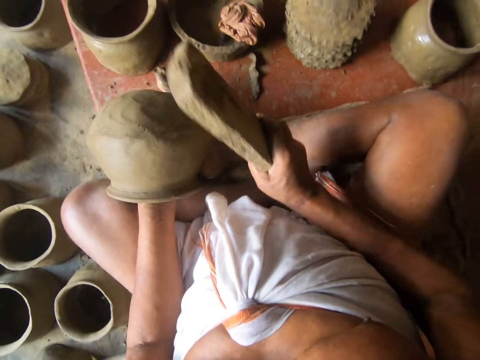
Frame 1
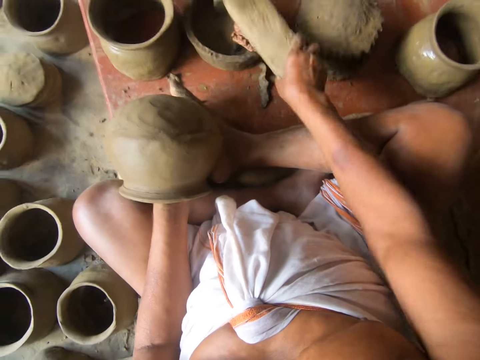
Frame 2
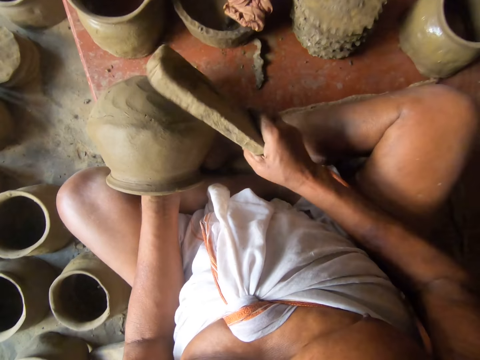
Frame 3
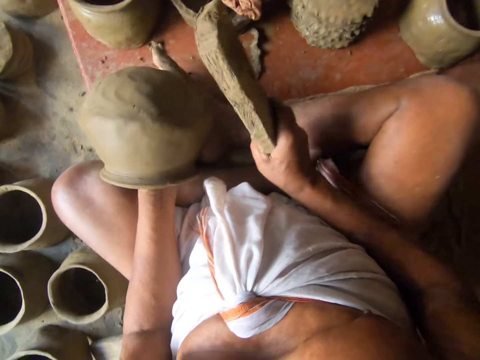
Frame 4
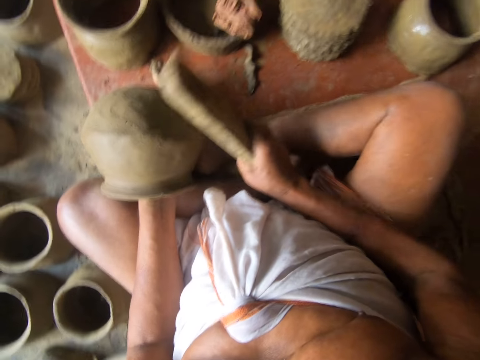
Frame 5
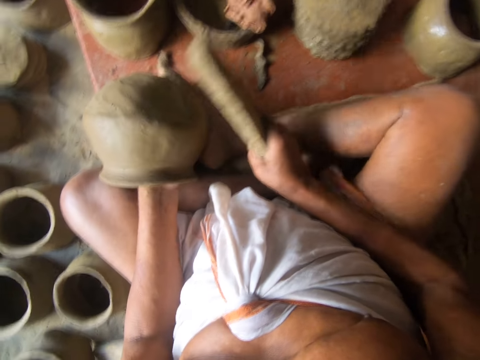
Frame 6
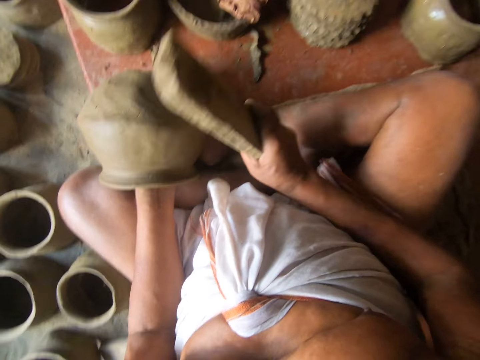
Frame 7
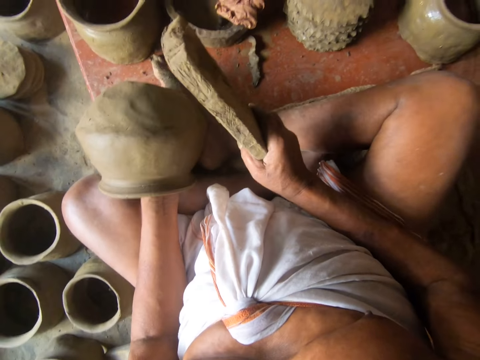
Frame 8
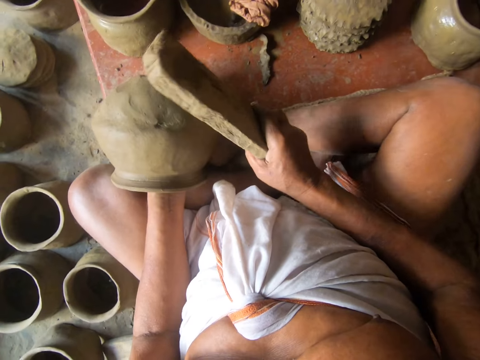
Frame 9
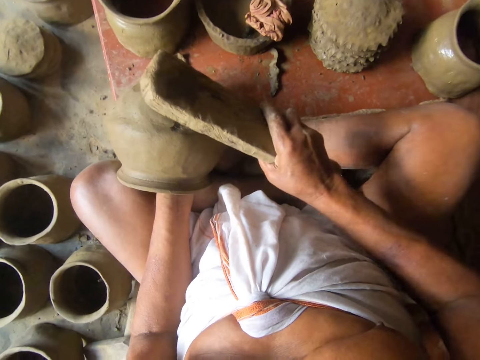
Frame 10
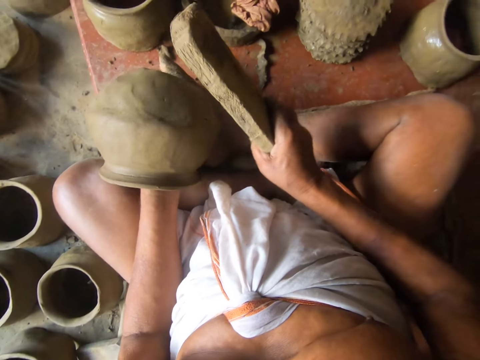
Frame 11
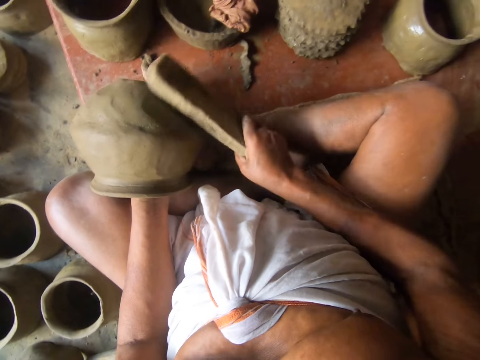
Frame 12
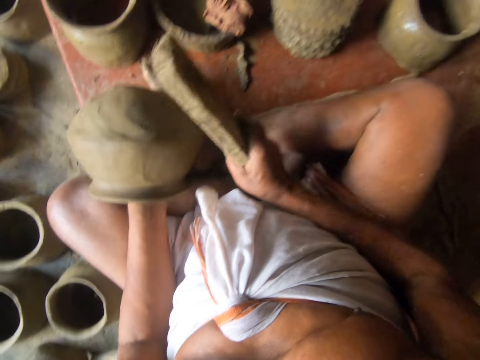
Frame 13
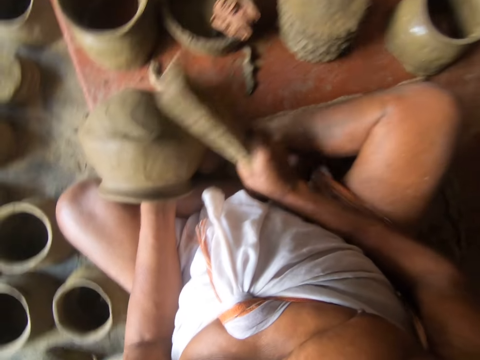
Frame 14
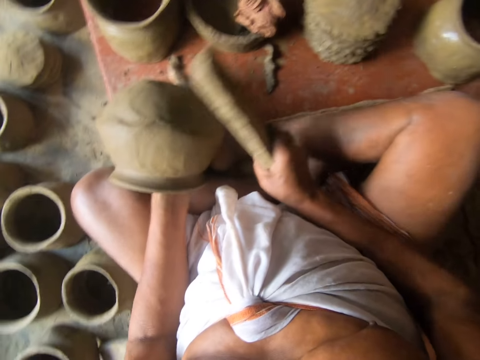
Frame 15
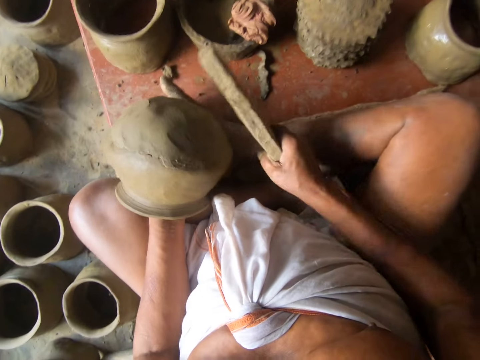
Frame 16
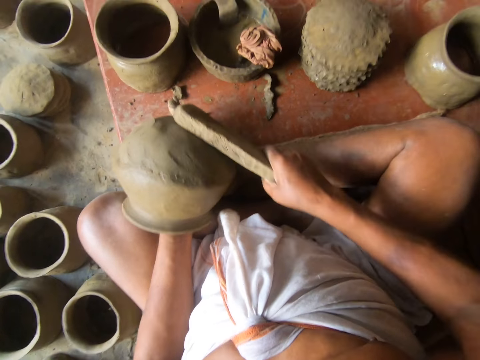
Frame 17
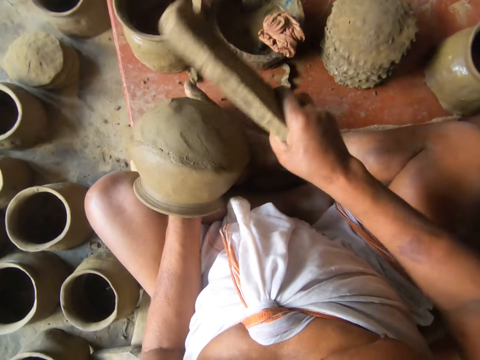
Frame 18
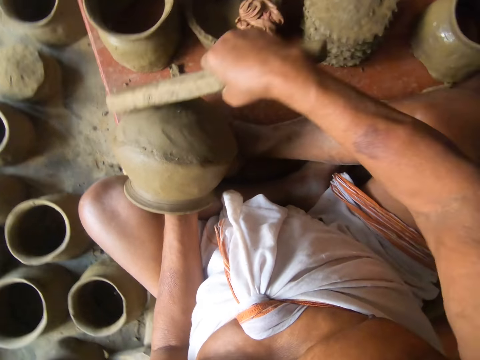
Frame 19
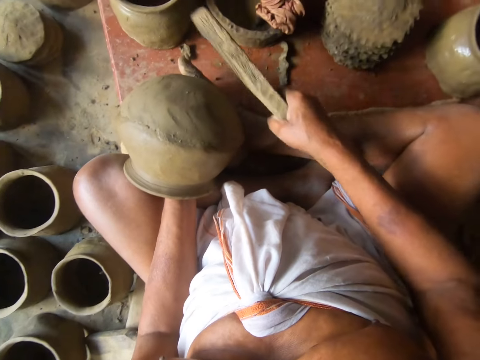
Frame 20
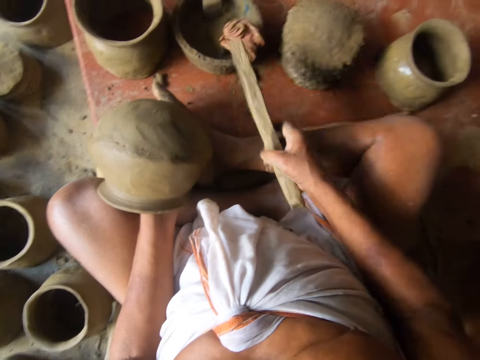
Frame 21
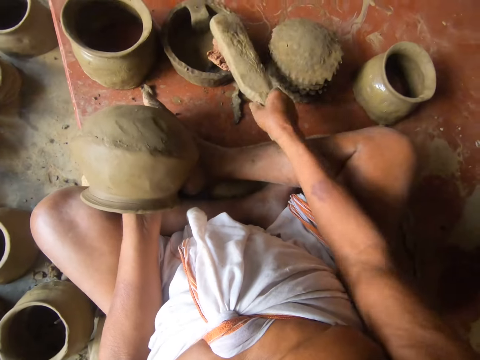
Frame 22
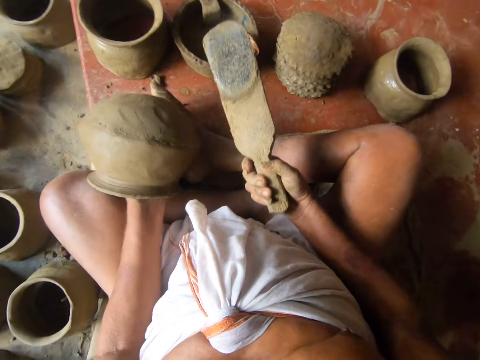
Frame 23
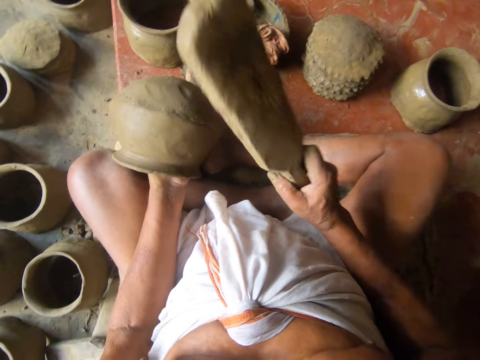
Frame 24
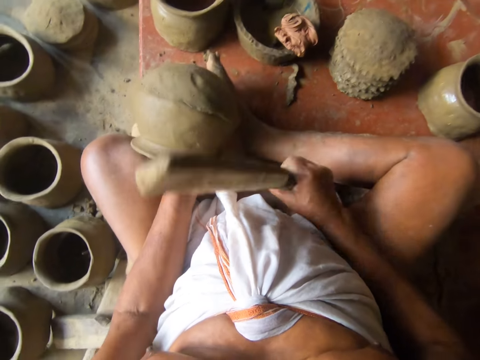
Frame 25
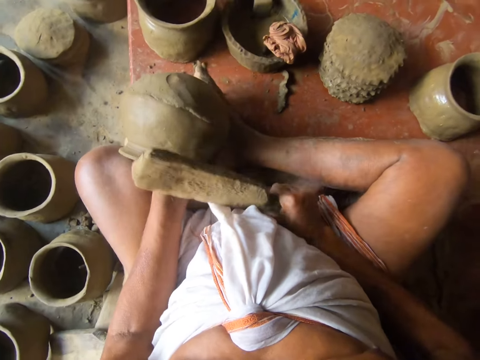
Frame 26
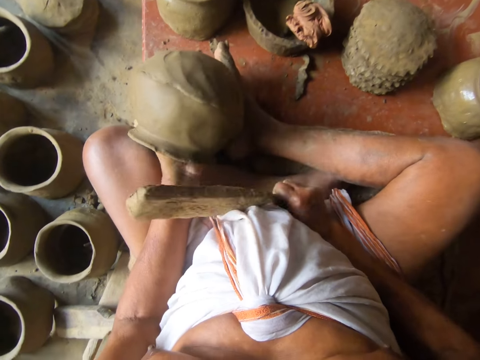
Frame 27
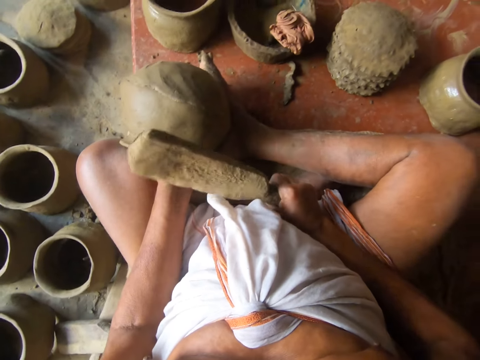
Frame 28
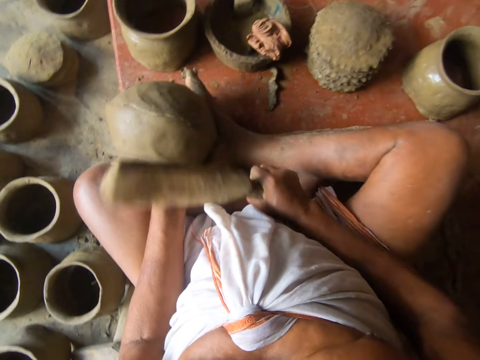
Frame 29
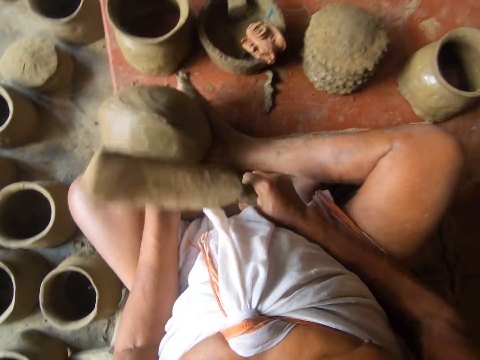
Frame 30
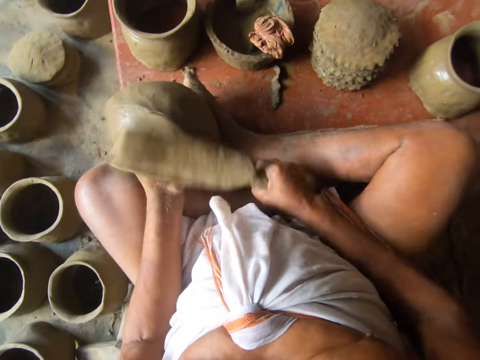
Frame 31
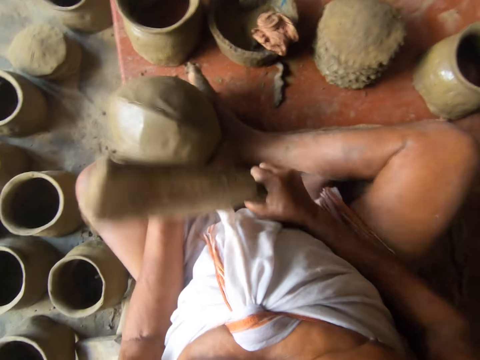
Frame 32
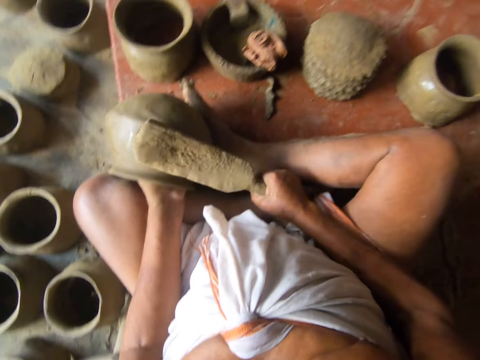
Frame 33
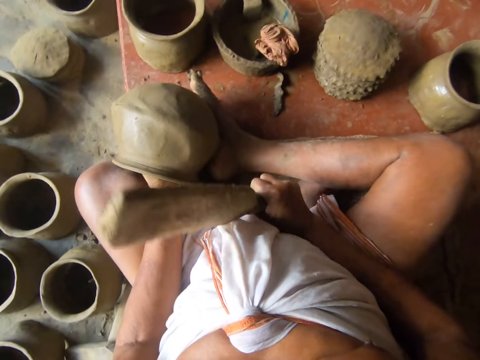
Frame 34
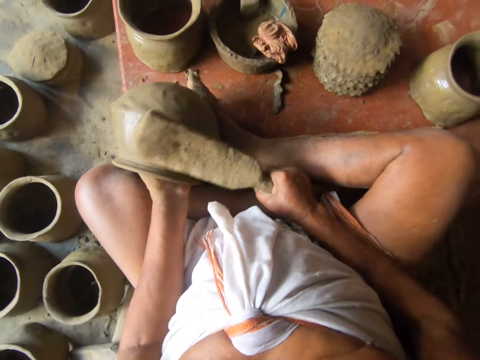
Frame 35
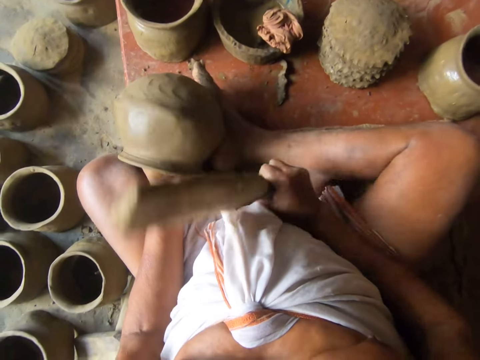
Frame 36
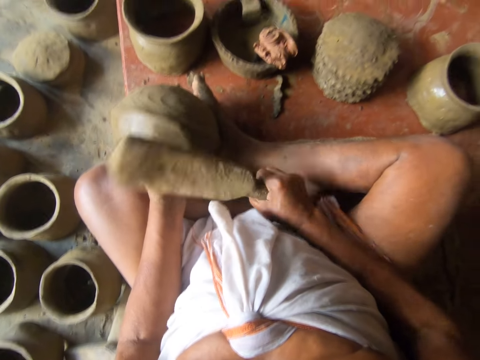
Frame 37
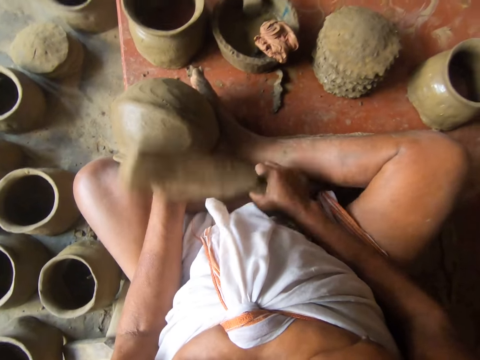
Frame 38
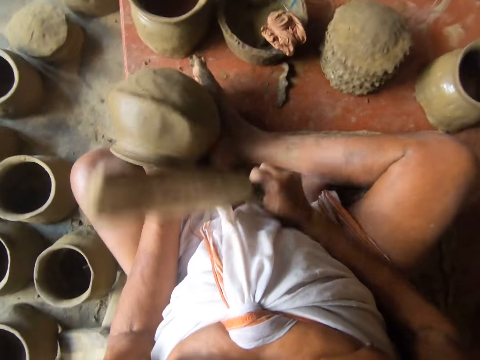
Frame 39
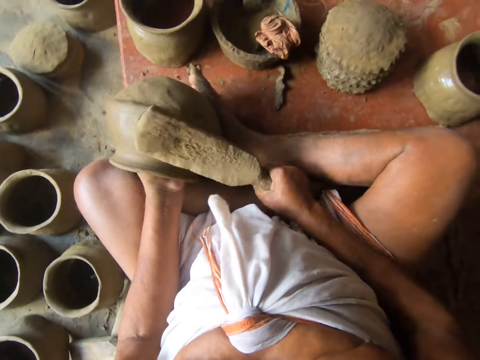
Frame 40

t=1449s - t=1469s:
The camera wearer places the wood on a piece of cloth. They tap on the cloth with the wood piece. They hit the modelling clay pot or mold with the wood. They place the wood on the piece of cloth. They tap on the cloth with the wood piece. They hit the mold with the wood piece. They adjust the mold. They hit the modelling clay pot with the wood.

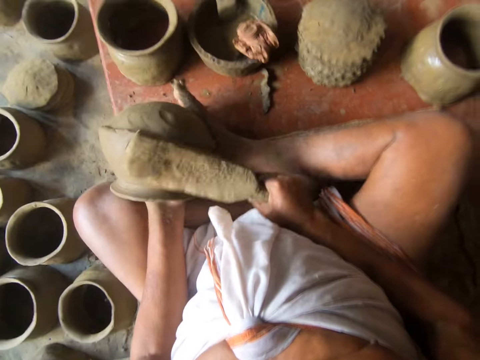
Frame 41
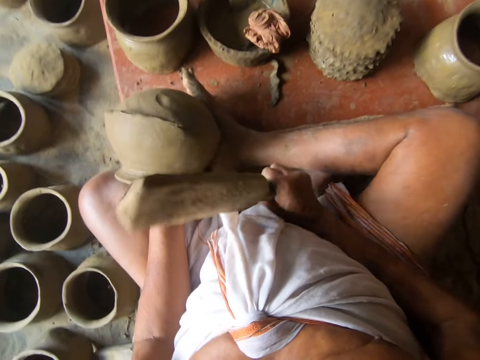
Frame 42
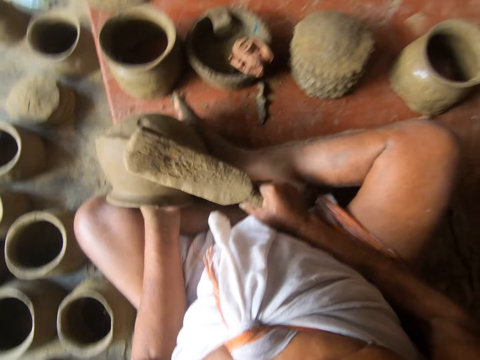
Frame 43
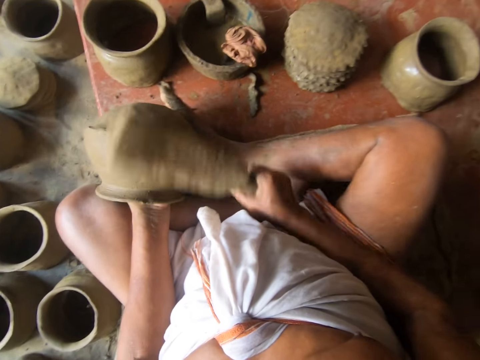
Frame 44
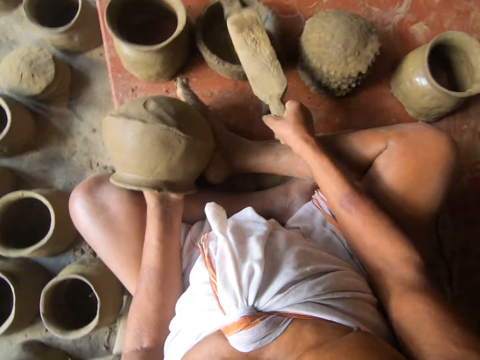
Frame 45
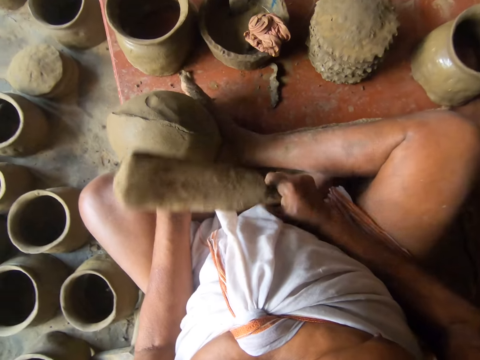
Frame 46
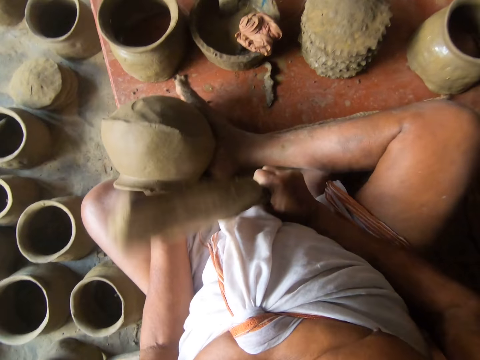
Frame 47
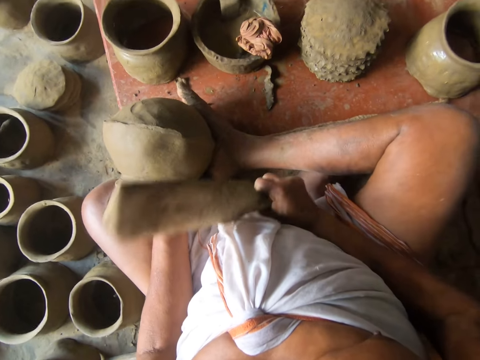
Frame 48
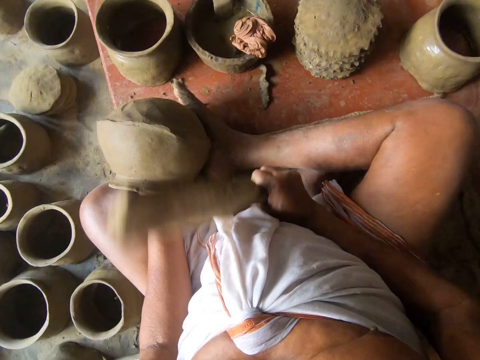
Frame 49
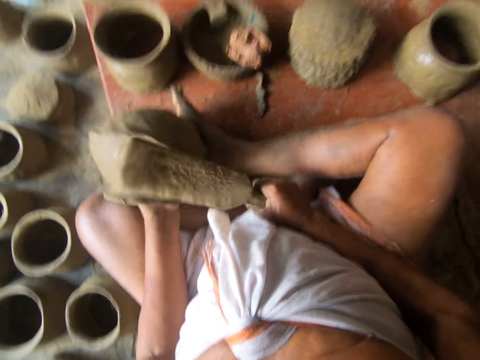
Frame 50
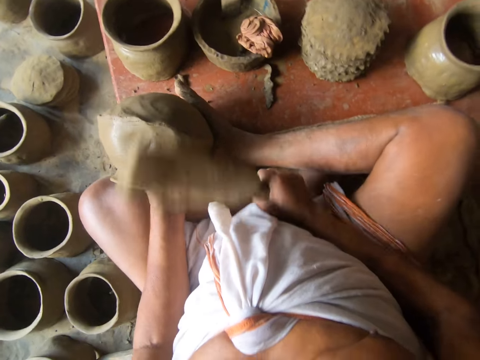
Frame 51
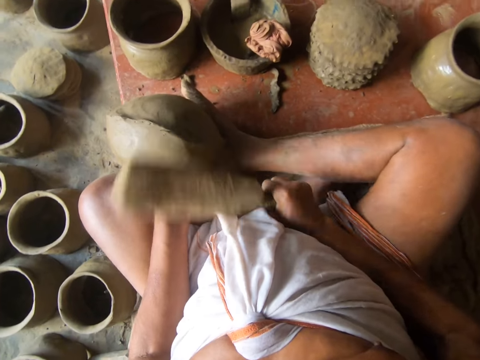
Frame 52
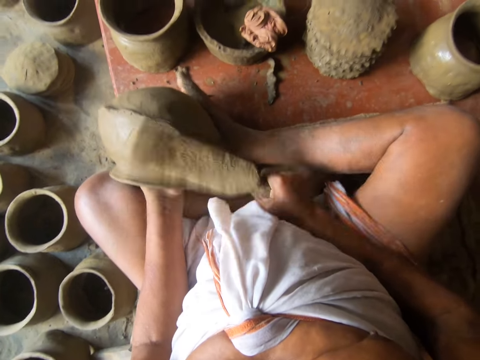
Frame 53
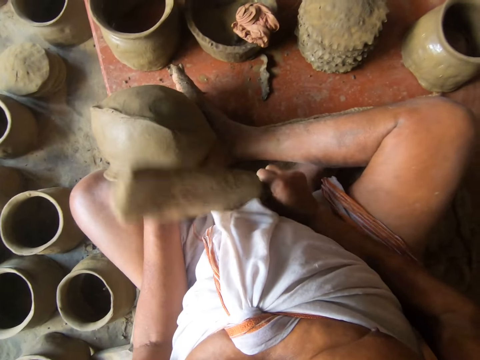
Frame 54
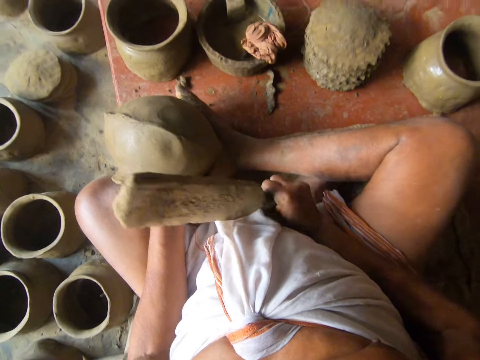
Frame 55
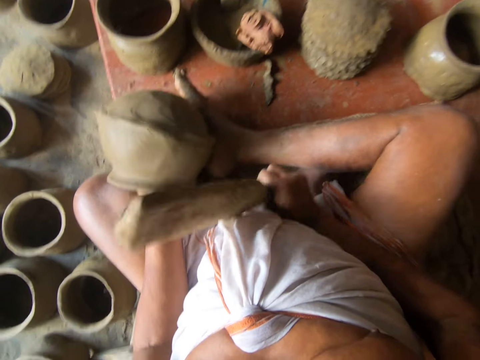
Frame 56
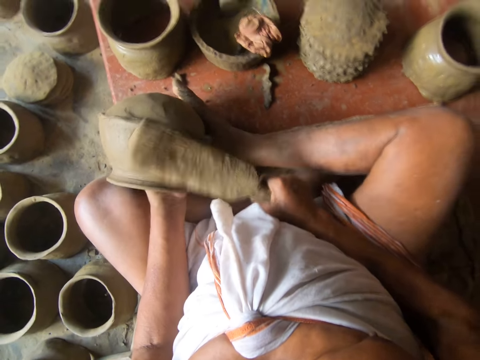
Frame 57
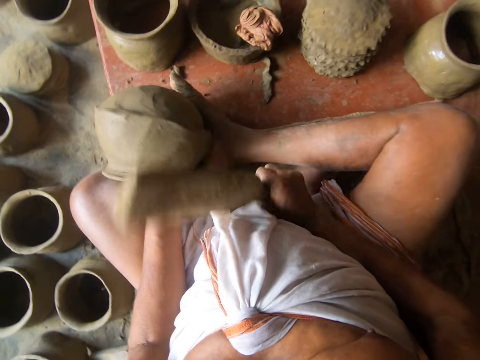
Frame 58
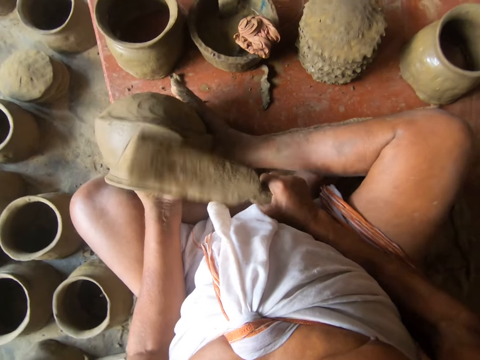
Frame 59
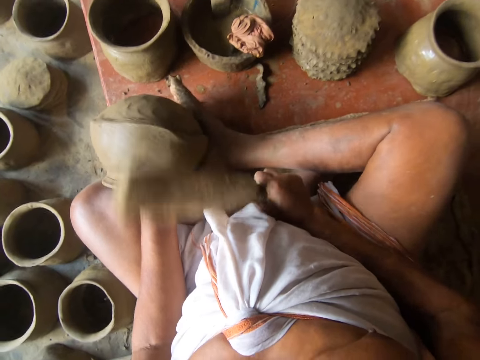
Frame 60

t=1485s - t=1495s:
The camera wearer places the wood on a piece of cloth. They tap on the cloth with a wood piece. They hit the modelling clay pot with the wood.
